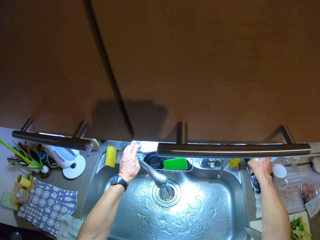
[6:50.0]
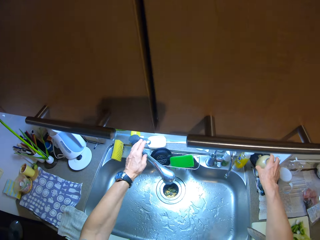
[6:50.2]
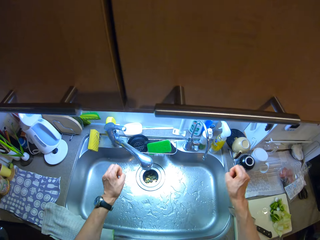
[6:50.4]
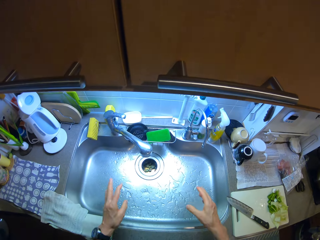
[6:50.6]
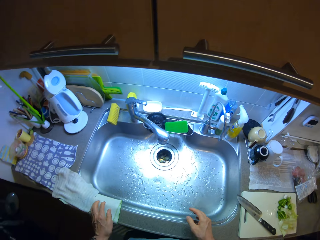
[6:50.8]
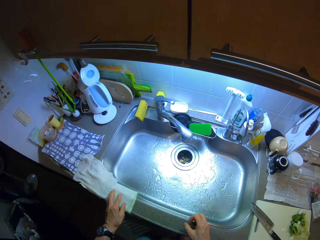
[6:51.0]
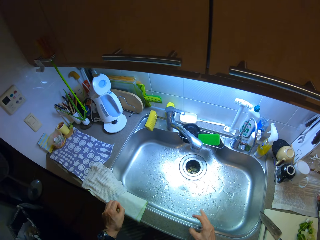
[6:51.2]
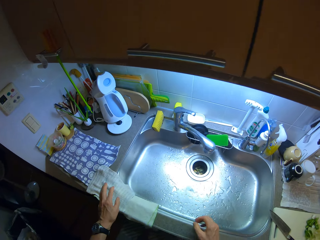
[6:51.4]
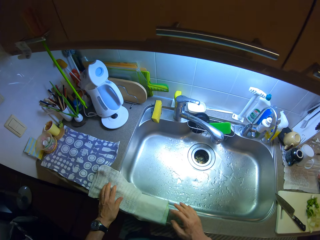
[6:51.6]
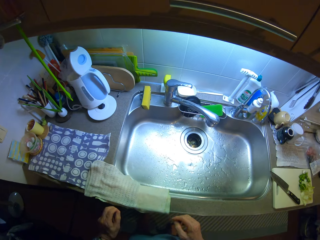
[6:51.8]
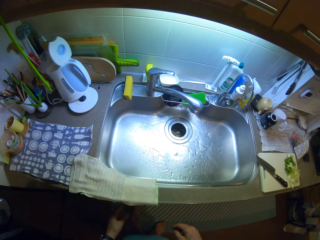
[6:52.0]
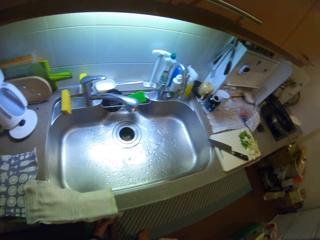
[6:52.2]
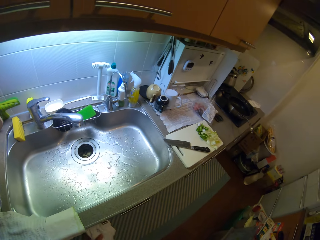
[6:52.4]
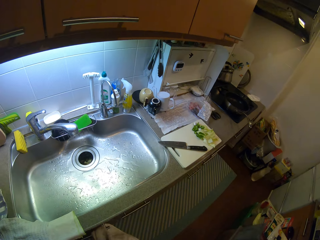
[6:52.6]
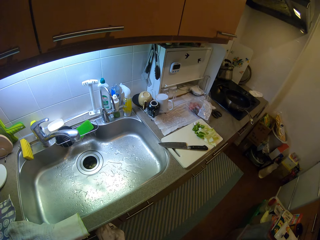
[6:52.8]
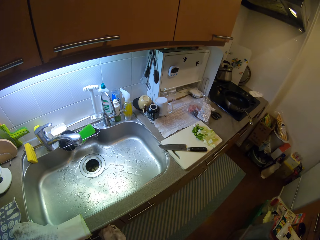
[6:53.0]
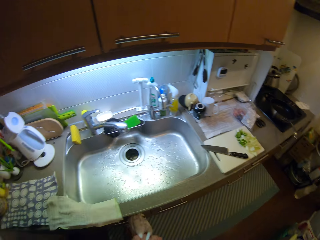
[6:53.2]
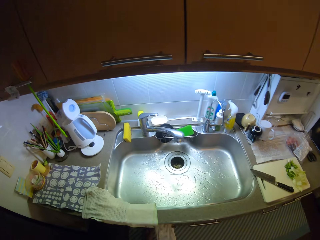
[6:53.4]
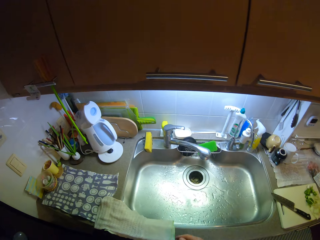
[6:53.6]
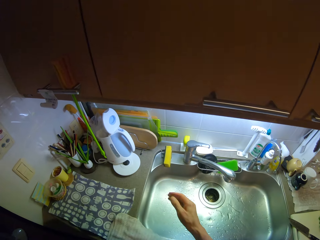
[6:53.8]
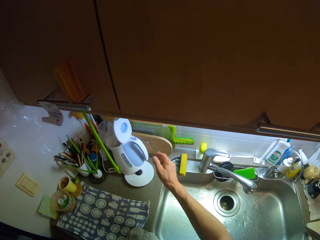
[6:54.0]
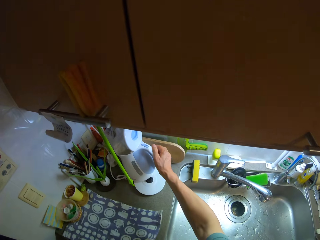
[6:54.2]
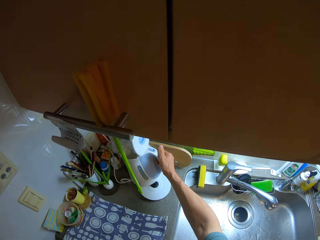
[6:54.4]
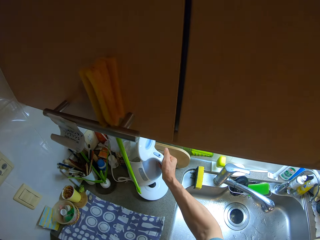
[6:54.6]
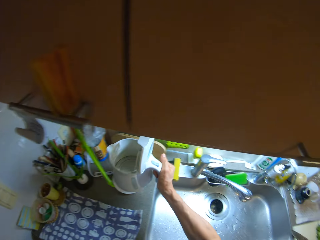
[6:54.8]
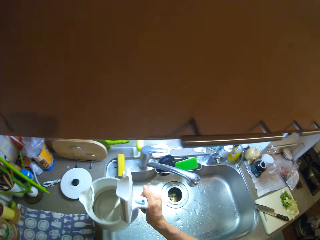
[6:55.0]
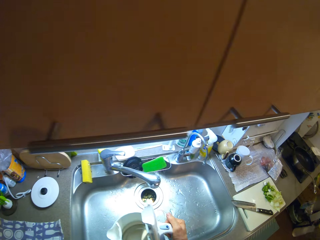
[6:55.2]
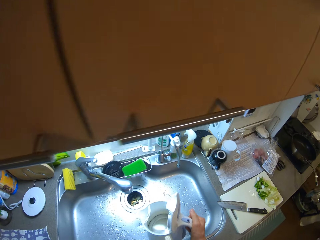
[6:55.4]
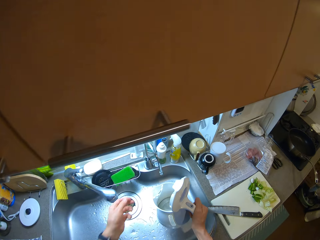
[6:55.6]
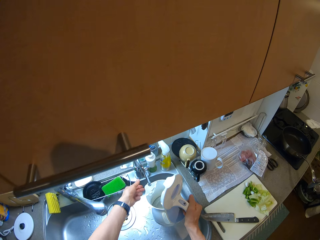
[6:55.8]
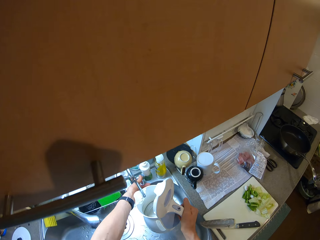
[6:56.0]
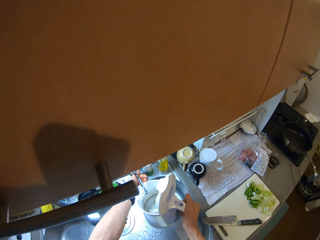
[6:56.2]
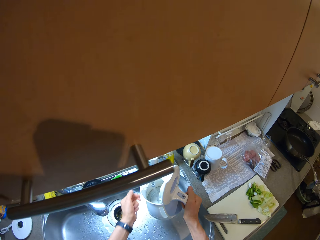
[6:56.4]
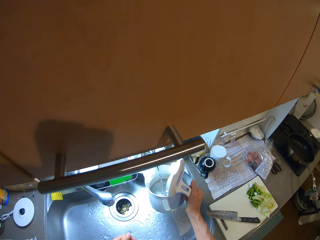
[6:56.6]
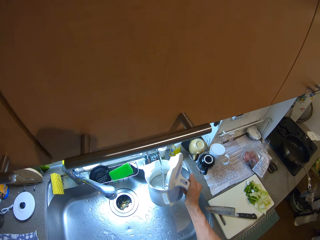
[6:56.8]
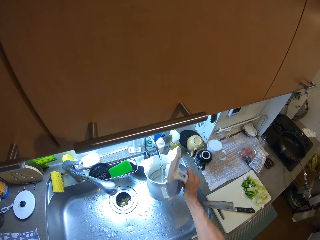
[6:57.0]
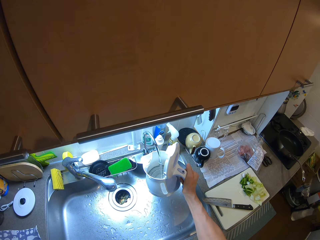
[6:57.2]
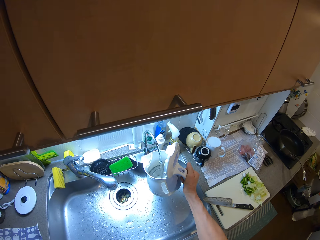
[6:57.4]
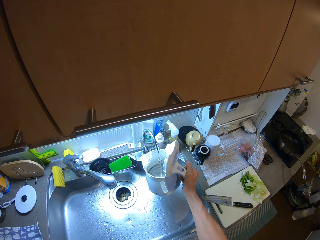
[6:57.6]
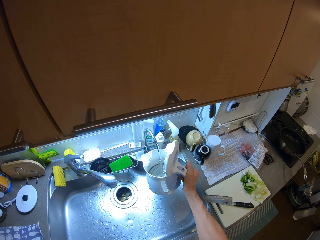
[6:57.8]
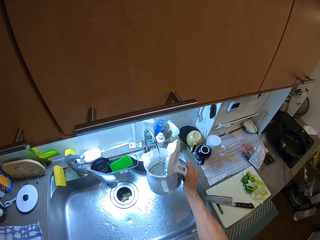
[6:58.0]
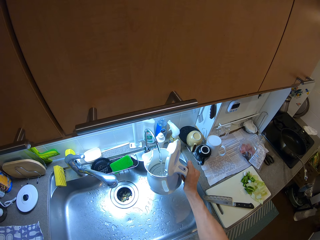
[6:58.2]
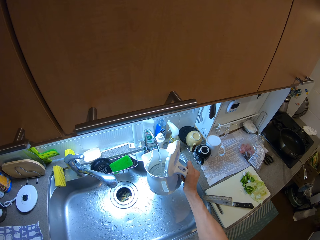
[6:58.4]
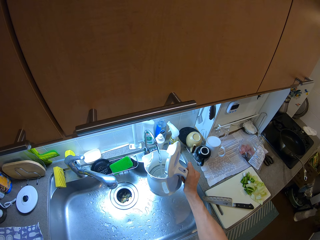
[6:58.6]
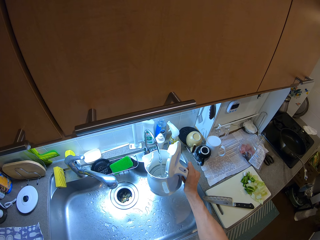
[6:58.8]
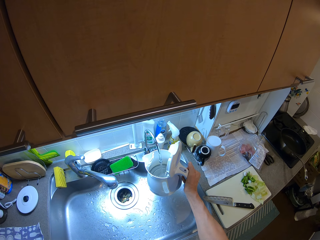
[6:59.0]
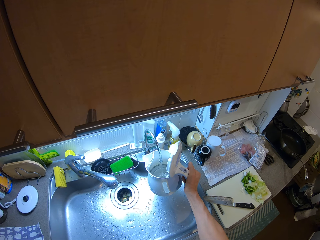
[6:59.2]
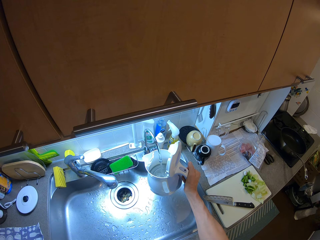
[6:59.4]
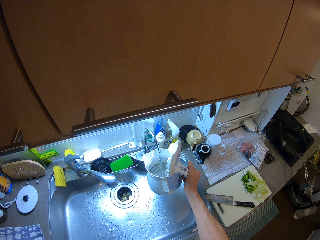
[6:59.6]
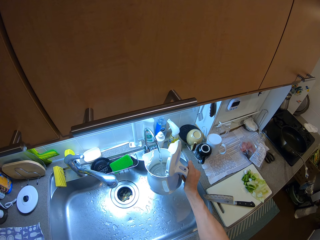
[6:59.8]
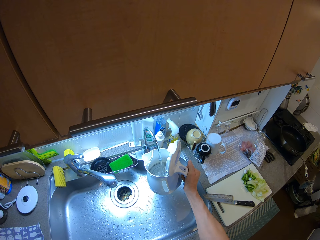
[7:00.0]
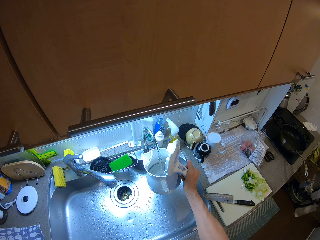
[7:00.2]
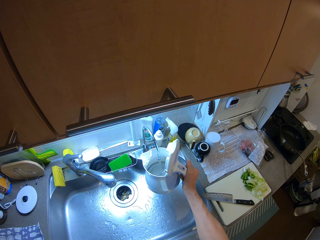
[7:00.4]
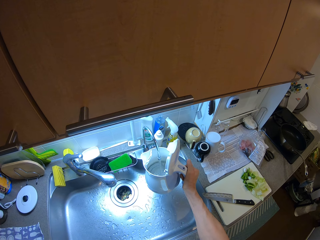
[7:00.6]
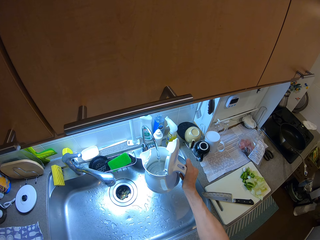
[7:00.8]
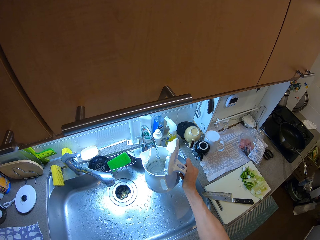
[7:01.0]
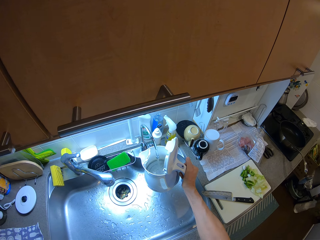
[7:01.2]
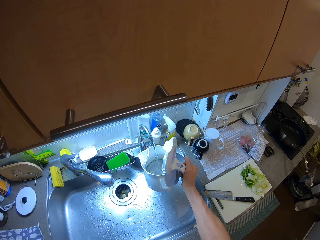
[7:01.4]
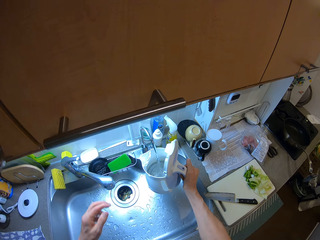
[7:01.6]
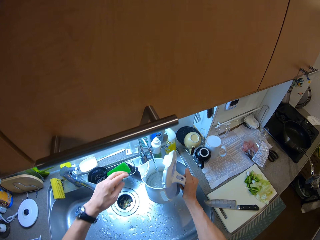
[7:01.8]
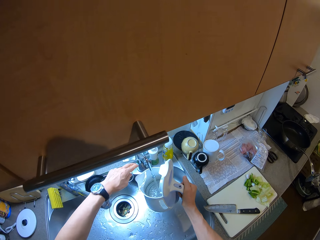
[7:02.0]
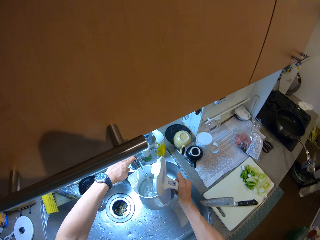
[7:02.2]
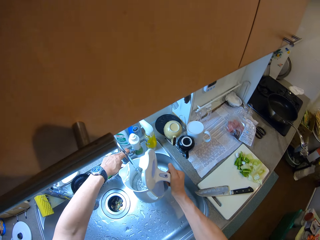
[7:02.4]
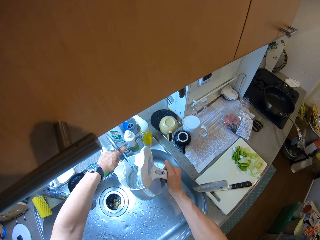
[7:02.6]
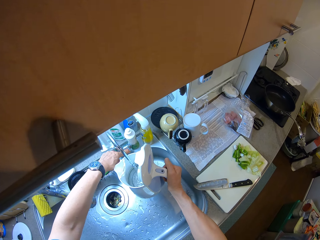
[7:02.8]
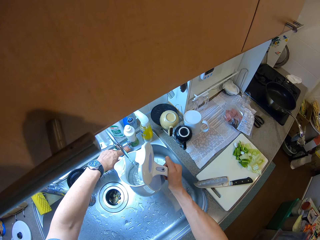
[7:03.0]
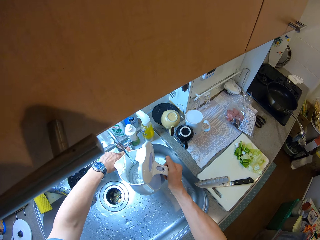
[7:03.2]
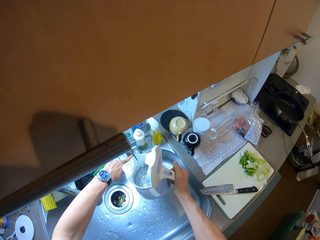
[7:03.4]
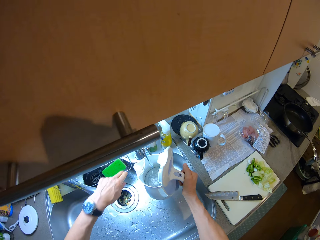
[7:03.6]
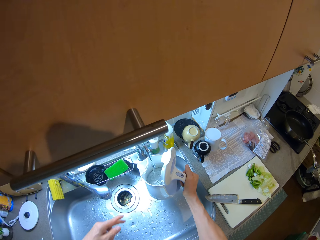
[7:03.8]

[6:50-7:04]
The camera wearer places the cup on a cup rack. He closes the tap, shakes his hands, touches a hand towel, and looks around. He holds an electric kettle handle and picks the electric kettle from a power base. He opens the tap. He fills the kettle with water. He holds the electric kettle with his right hand. He closes the tap. He holds the electric kettle with his right hand.

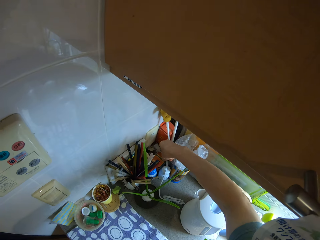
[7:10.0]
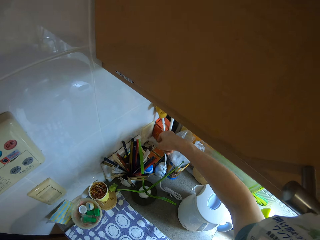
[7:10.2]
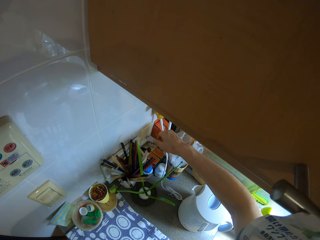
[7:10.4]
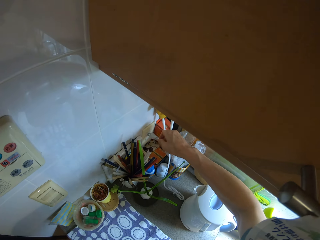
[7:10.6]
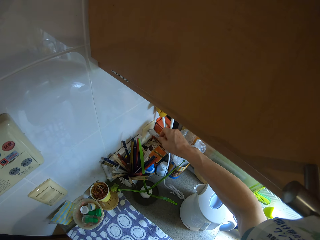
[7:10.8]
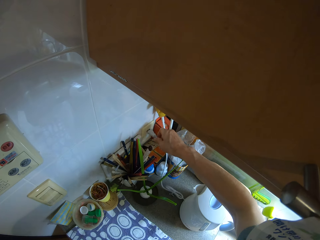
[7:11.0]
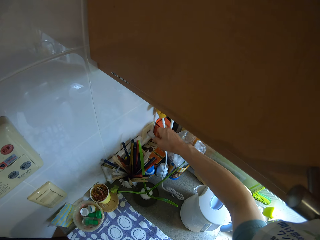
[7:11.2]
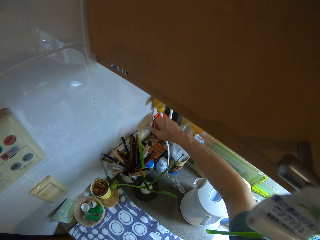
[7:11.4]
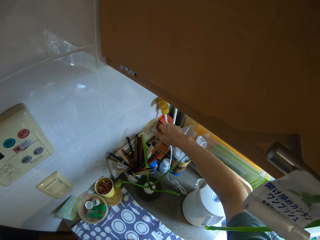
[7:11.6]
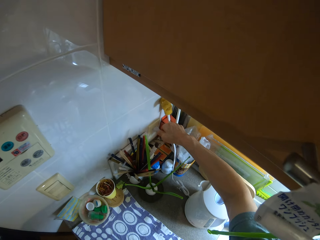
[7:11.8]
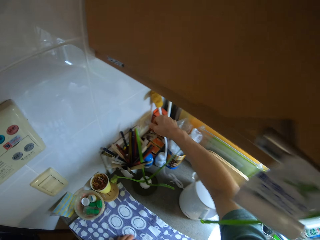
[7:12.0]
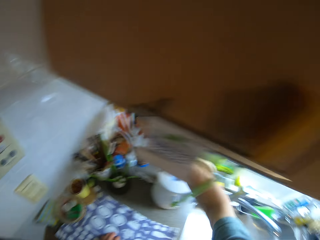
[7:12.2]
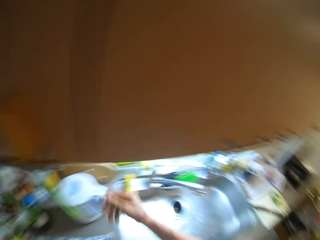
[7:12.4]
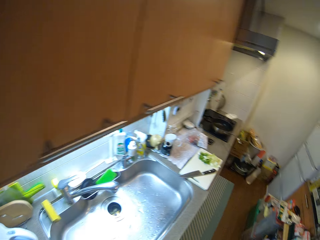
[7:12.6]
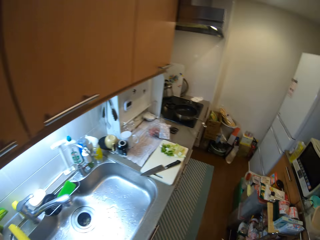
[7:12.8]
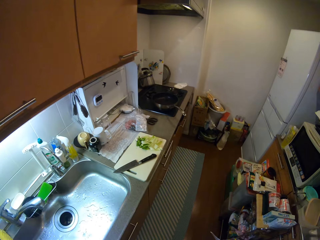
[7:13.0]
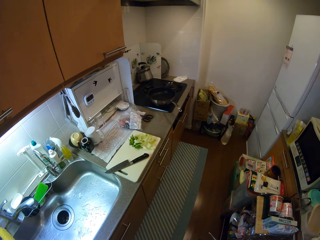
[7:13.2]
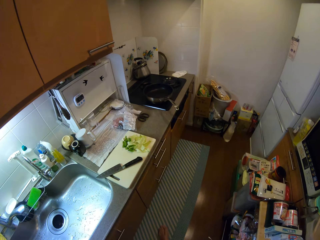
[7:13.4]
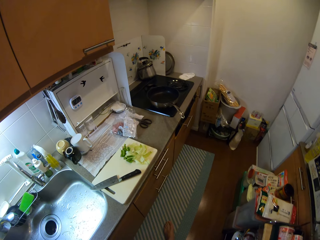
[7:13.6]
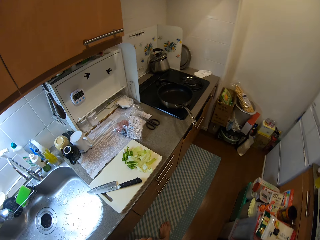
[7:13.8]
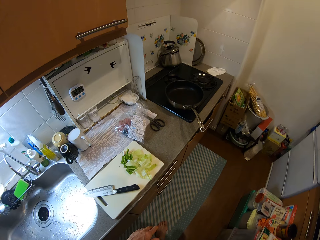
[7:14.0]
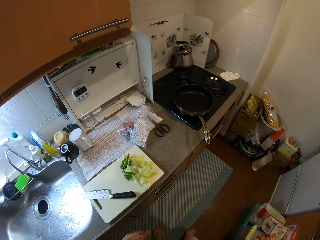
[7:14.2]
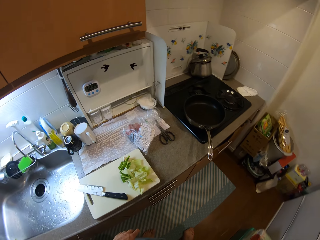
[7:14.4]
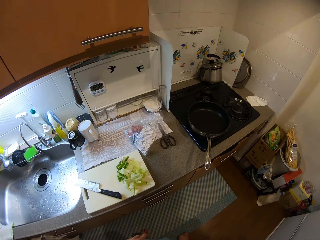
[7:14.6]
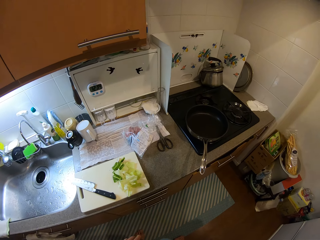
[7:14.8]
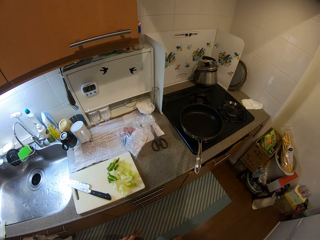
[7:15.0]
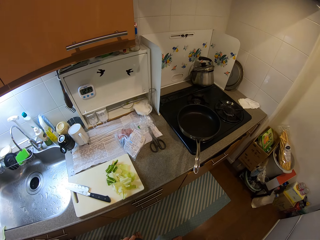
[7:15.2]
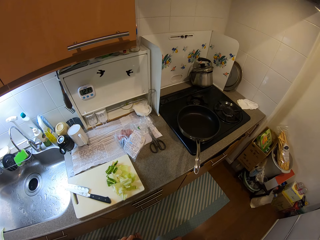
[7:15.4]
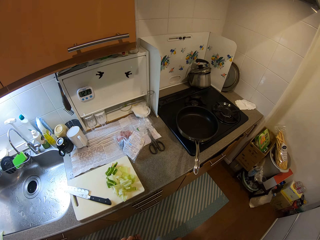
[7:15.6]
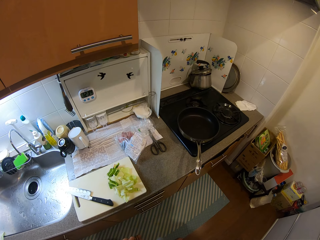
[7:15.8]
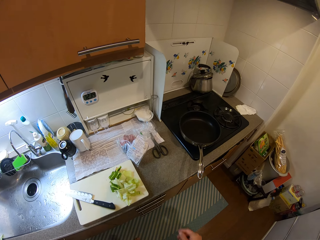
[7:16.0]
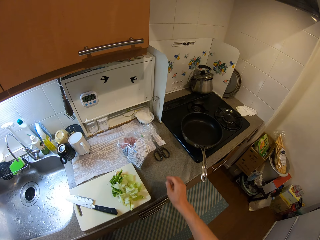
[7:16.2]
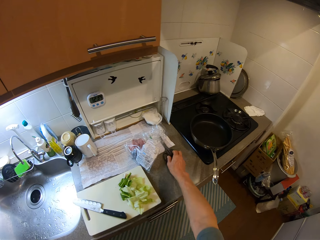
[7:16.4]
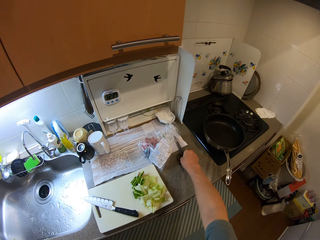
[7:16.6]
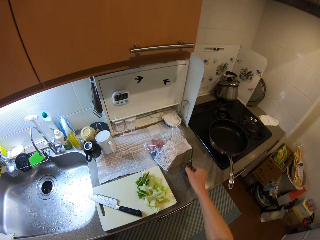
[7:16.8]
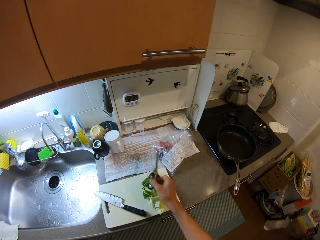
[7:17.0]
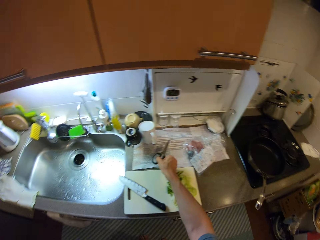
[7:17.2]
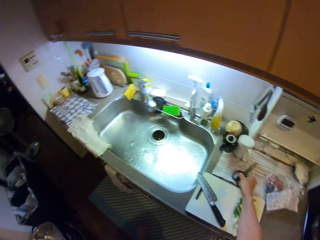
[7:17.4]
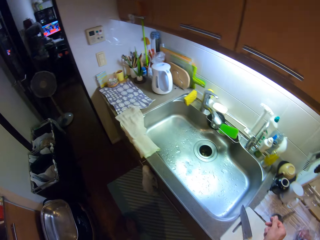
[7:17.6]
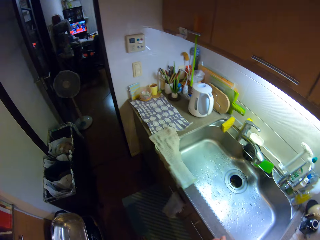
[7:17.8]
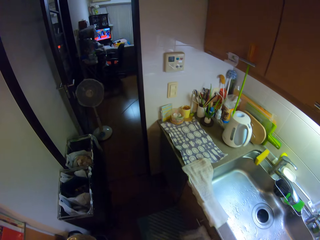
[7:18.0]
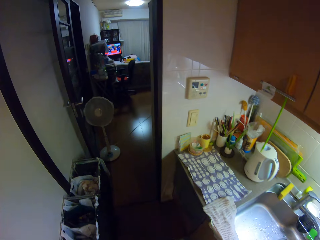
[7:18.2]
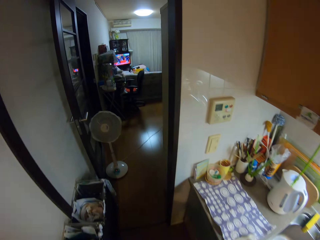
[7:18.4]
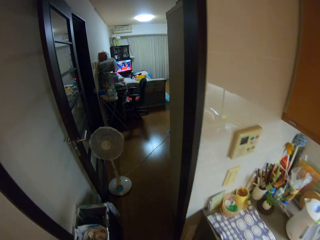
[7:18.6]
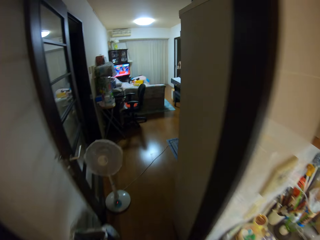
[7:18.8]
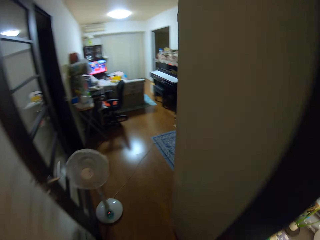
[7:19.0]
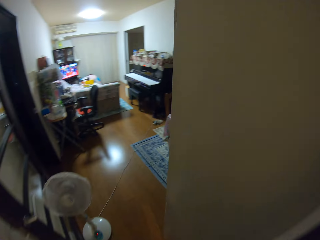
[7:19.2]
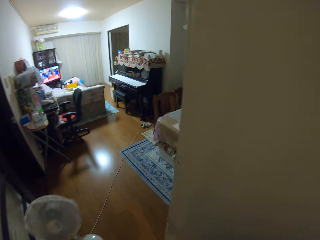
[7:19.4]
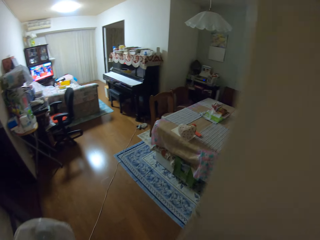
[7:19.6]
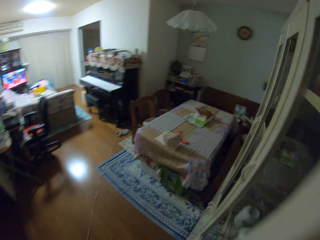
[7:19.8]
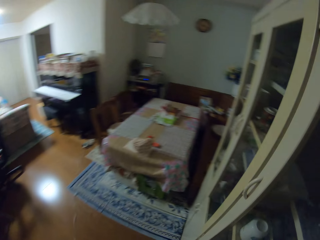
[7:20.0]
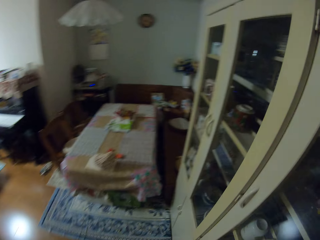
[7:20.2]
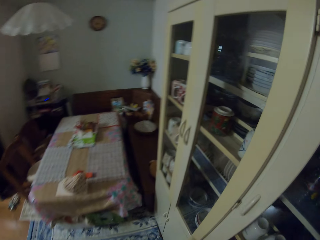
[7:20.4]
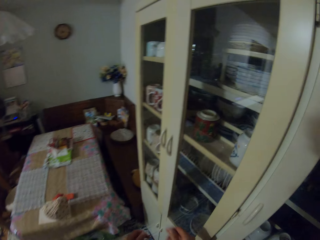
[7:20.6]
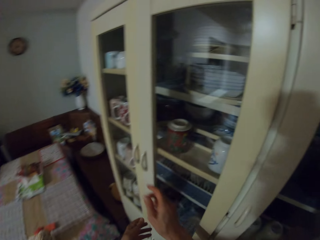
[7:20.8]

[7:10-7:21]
The camera wearer picks the electric kettle cable from a sink table. They fit the electric kettle cable on a socket and look around. They pick a pair of scissors from the sink table, place the pair of scissors on the sink table, and walk to the dining room.
